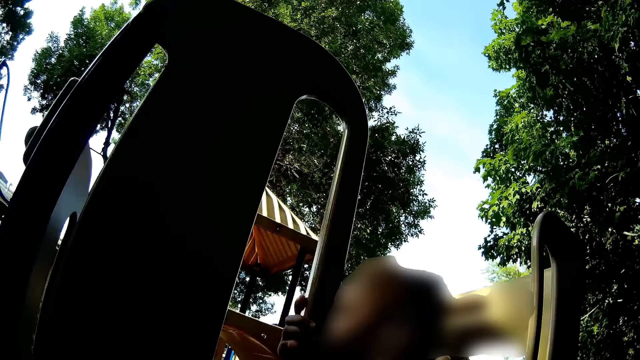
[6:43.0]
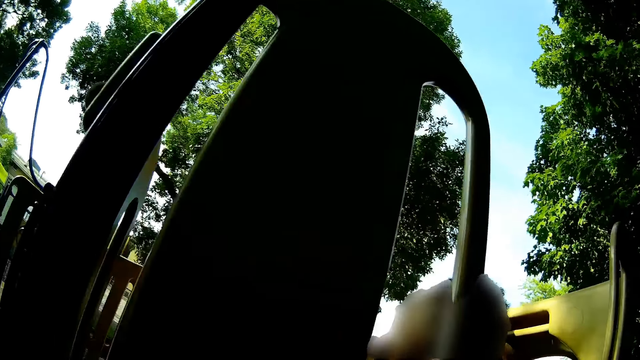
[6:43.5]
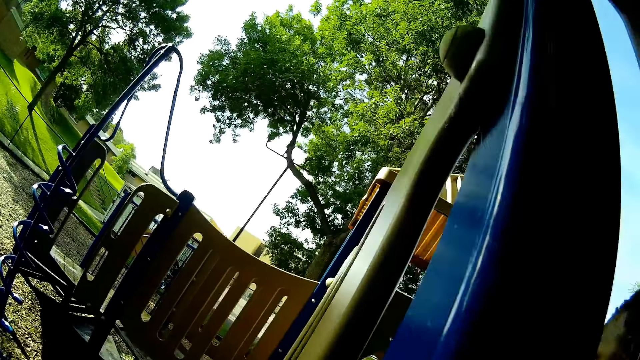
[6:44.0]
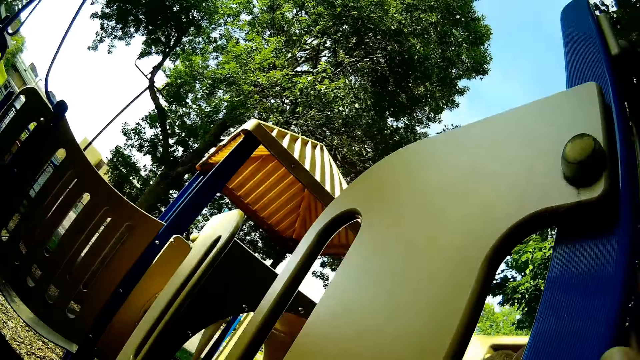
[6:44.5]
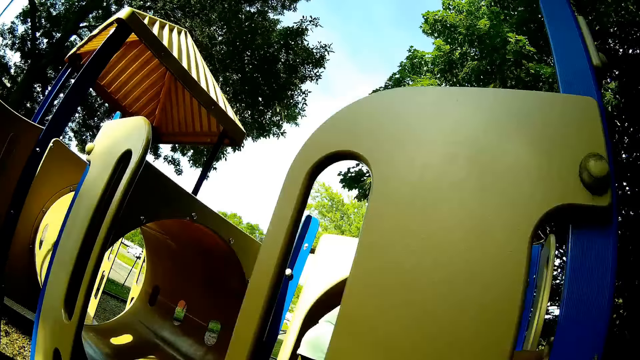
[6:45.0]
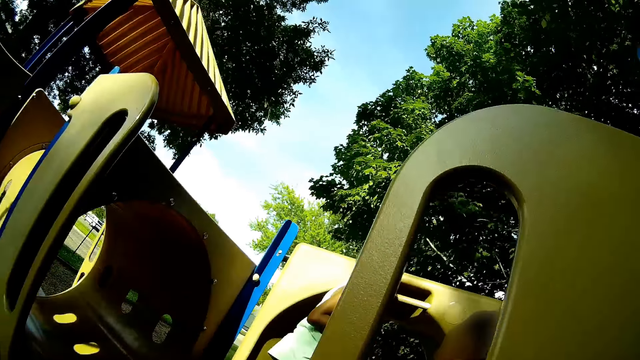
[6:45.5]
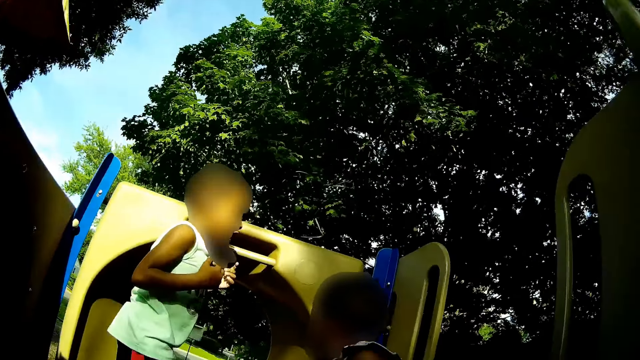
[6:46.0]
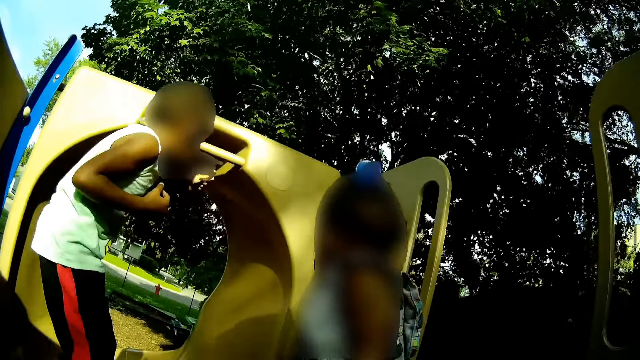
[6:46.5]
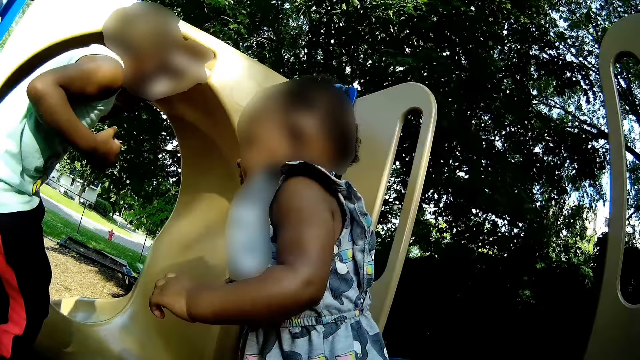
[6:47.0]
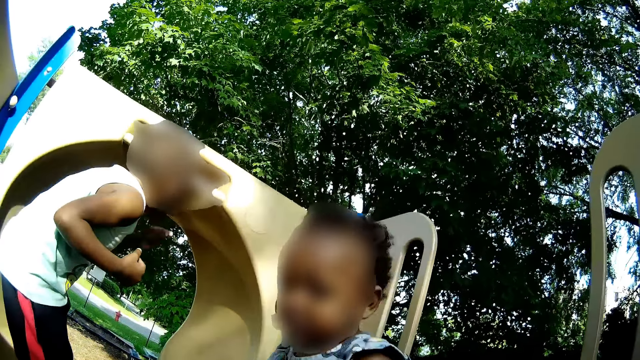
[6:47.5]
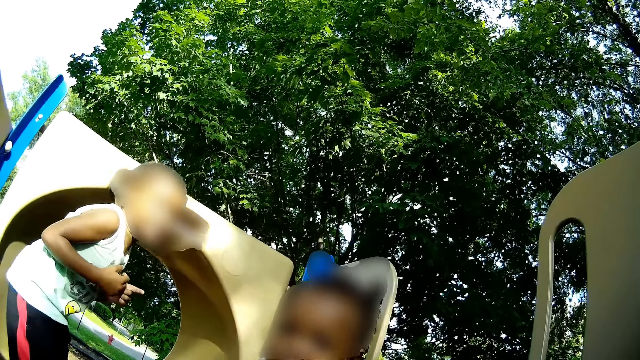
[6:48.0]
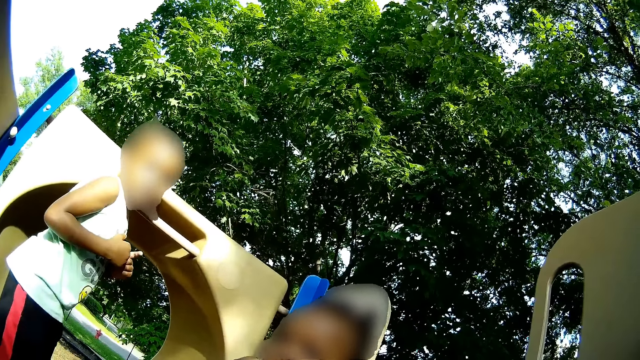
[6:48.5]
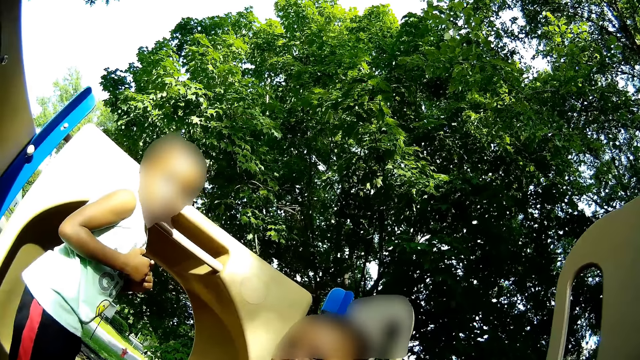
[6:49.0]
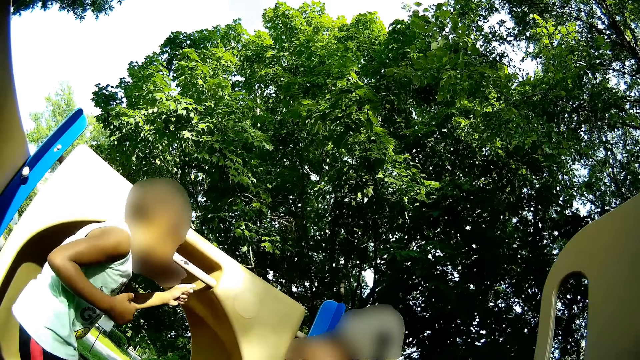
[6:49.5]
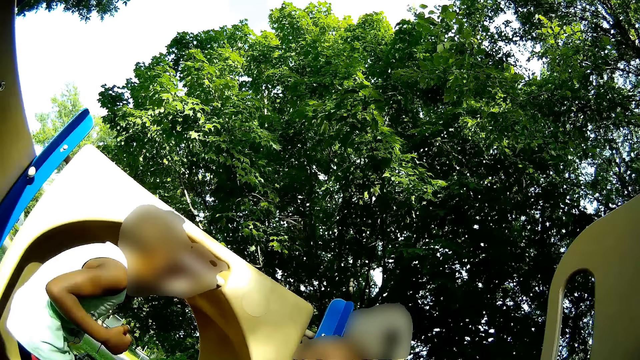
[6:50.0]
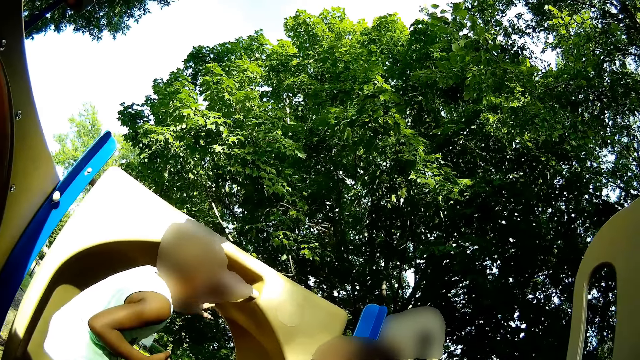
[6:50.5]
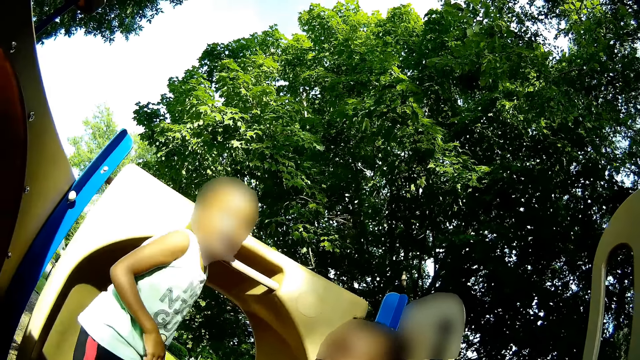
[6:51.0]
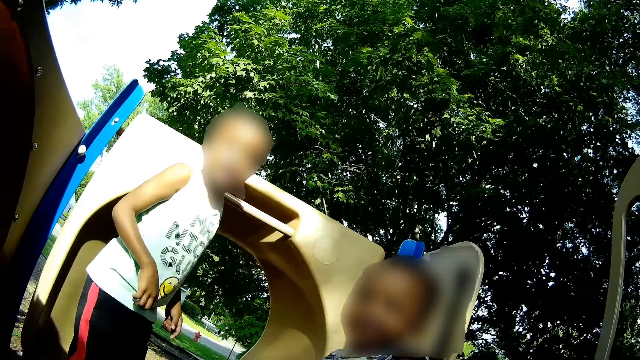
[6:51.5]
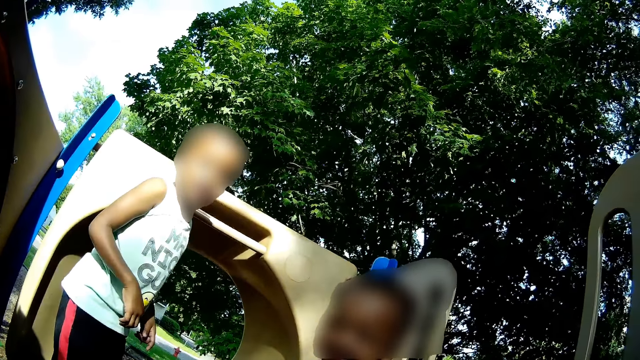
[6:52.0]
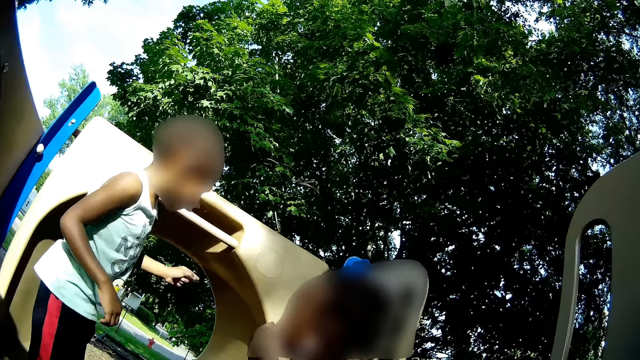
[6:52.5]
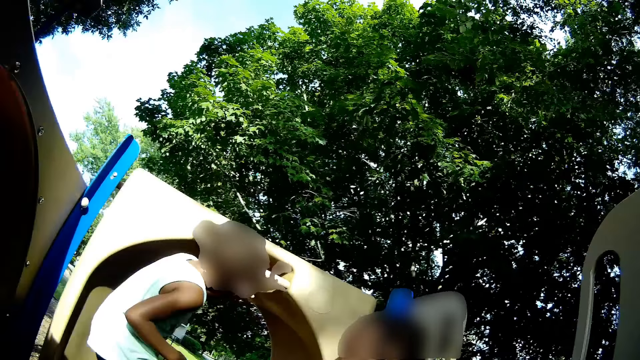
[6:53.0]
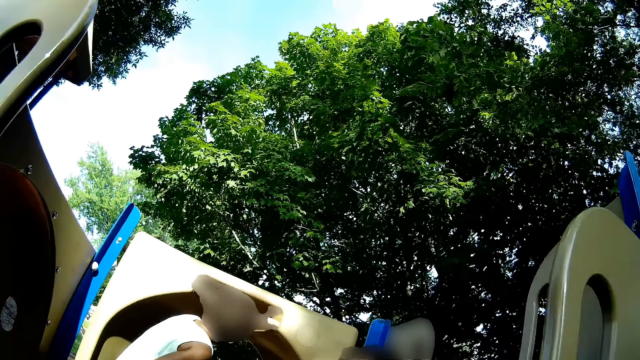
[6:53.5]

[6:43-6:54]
The camera wearer looks at a person. They walk around. They hold the person. They look at another person.

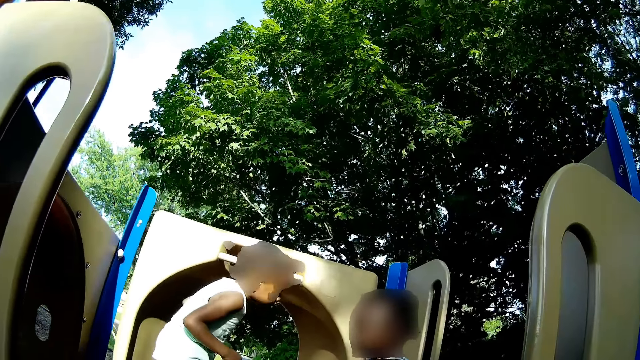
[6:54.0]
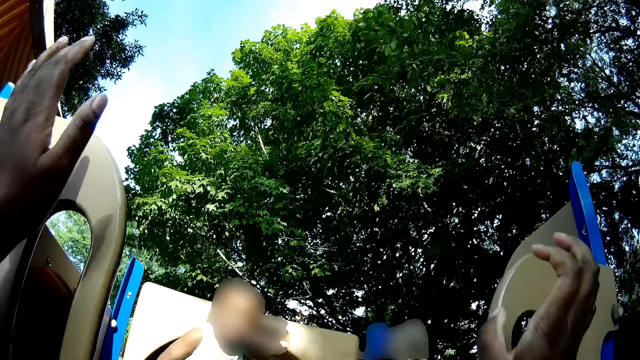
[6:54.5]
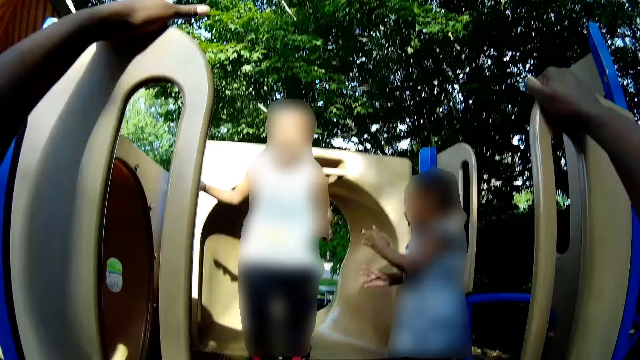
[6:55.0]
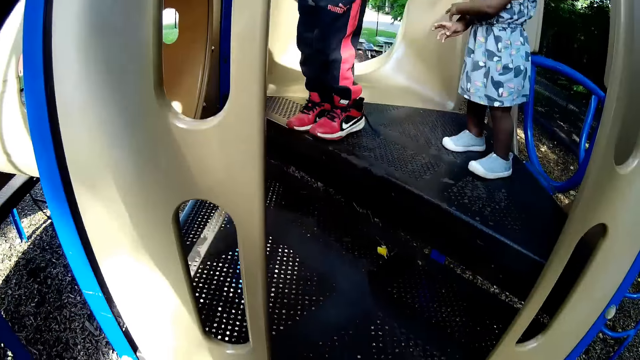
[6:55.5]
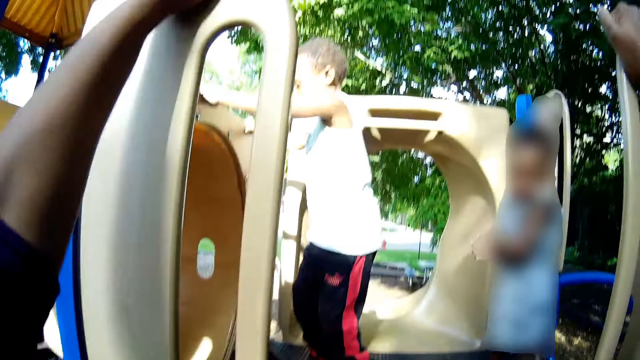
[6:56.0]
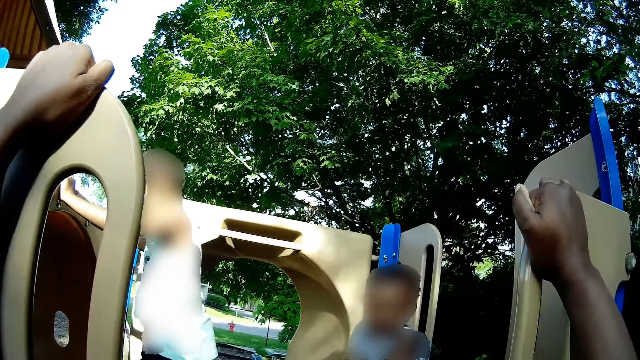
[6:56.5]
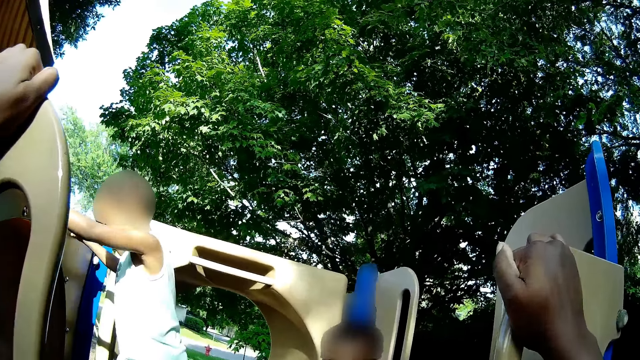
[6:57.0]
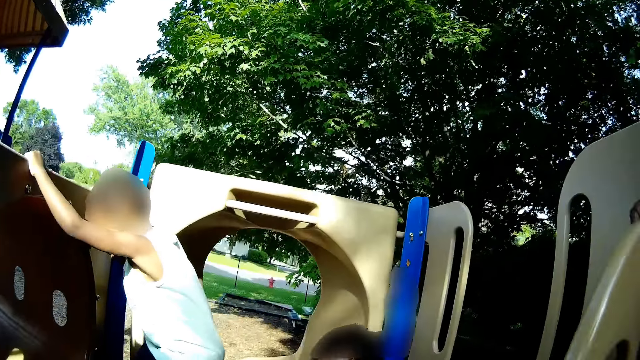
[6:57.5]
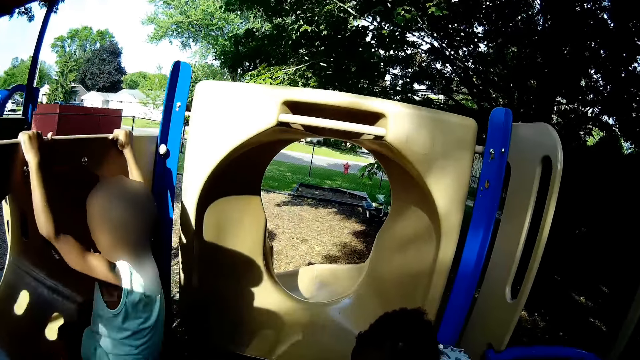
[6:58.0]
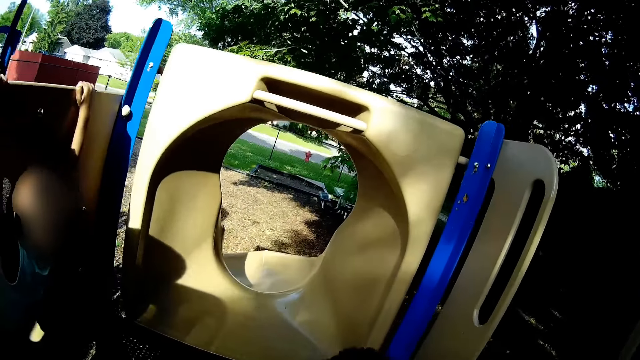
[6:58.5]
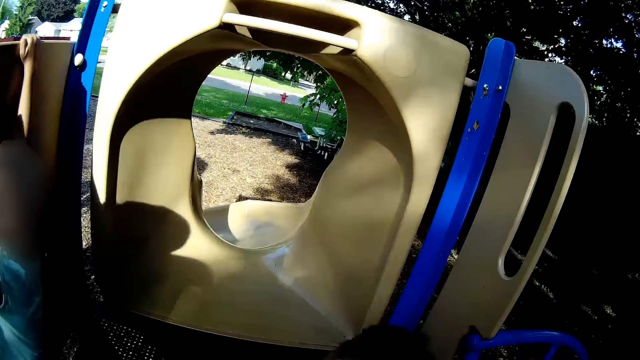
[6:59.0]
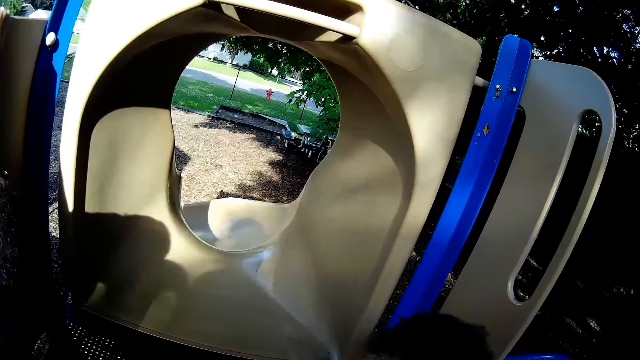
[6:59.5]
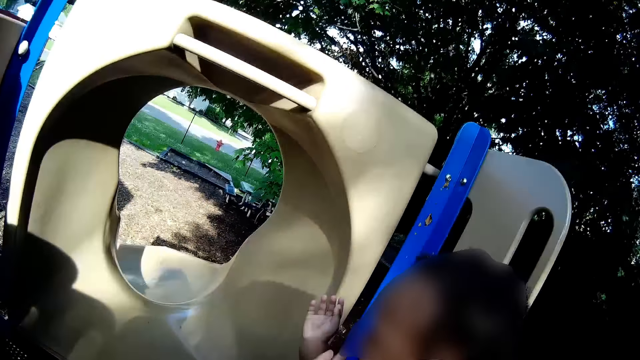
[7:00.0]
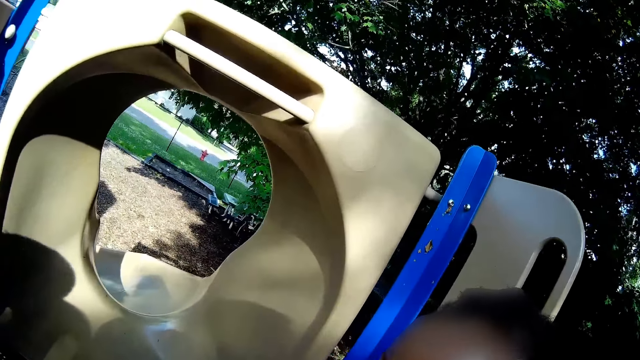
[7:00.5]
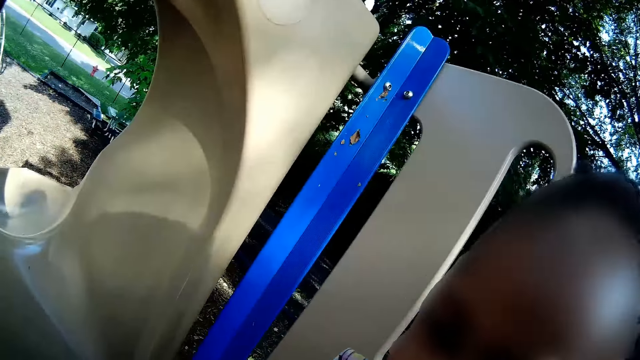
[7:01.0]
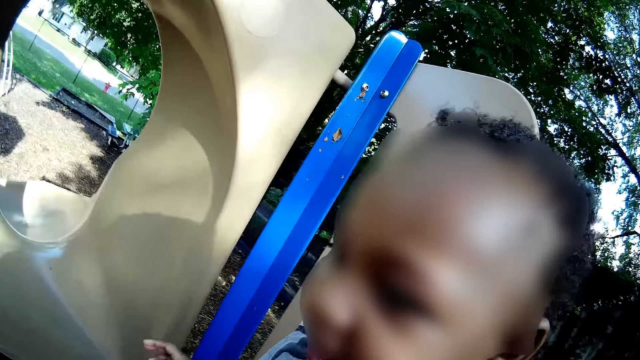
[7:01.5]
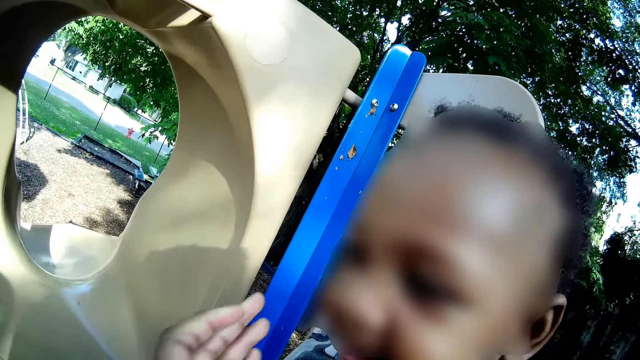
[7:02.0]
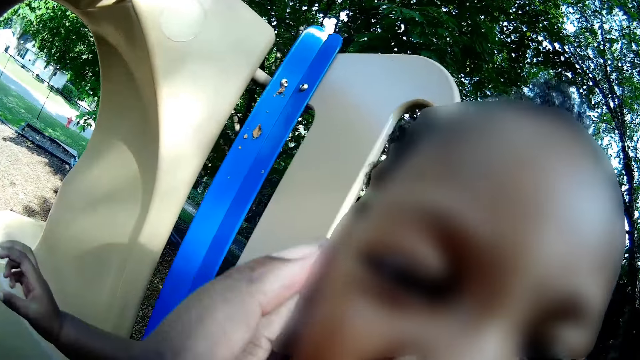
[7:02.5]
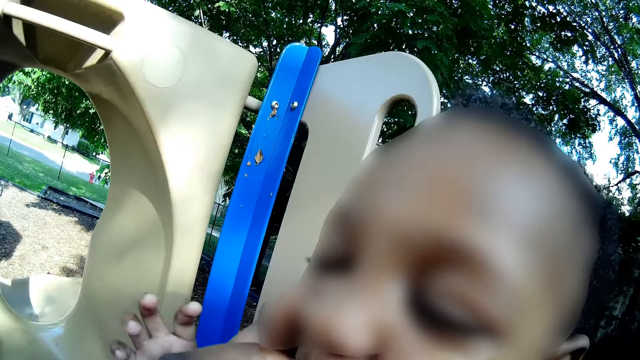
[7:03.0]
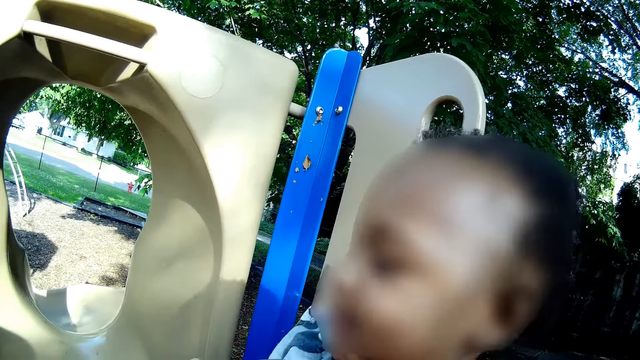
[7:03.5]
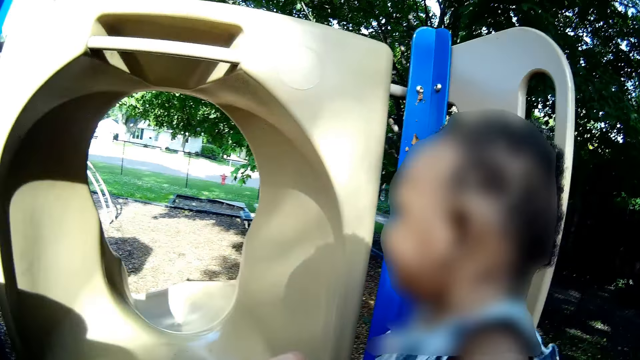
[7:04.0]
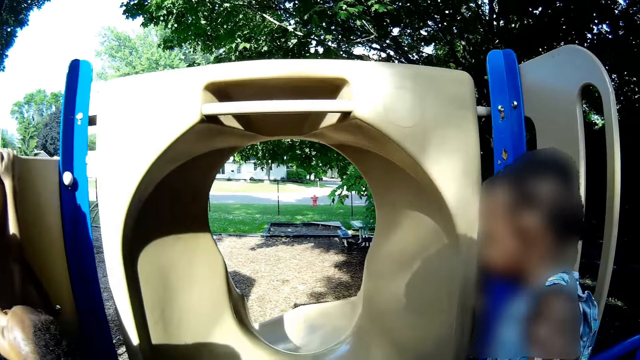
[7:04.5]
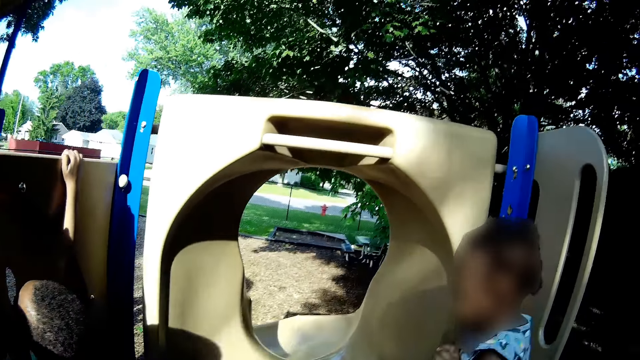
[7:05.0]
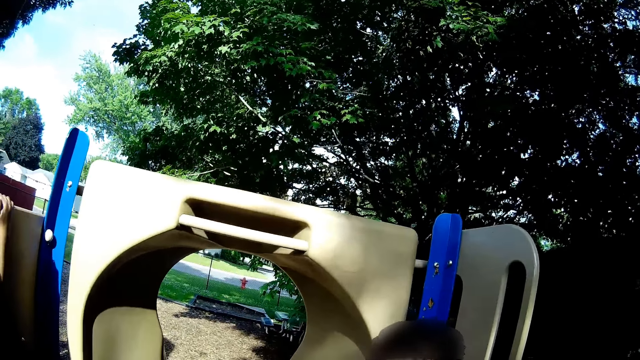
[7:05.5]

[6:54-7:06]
The camera wearer climbs the steps to get on the slide. The boy plays on the slide. The camera wearer touches a person. She removes dirt from the mouth of the girl with her left hand.
